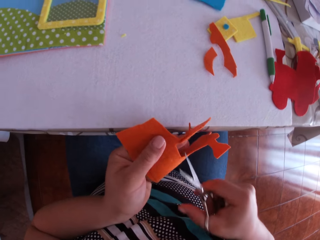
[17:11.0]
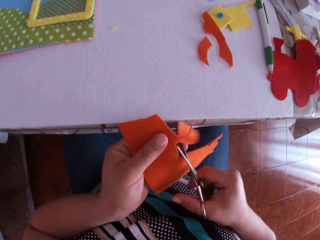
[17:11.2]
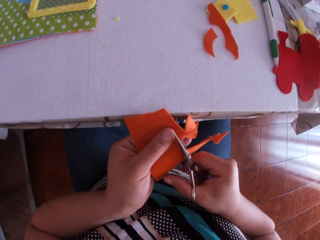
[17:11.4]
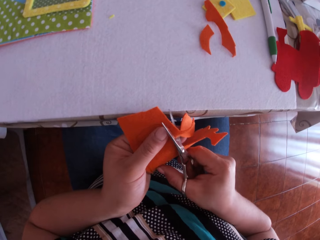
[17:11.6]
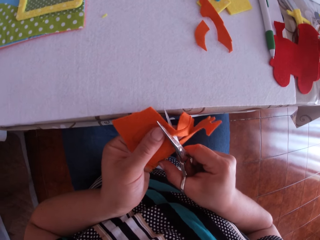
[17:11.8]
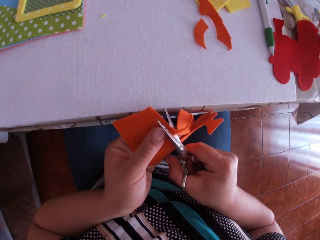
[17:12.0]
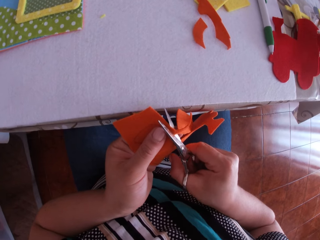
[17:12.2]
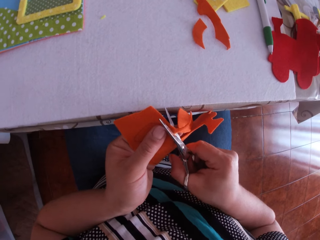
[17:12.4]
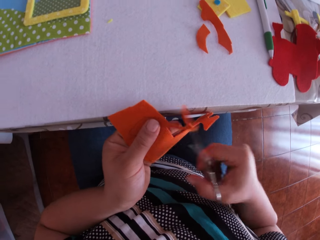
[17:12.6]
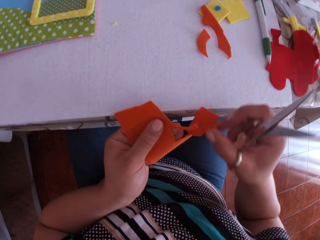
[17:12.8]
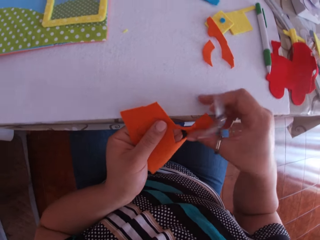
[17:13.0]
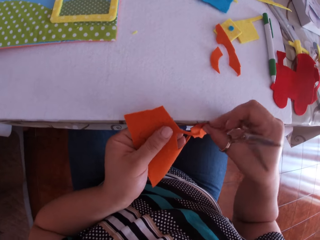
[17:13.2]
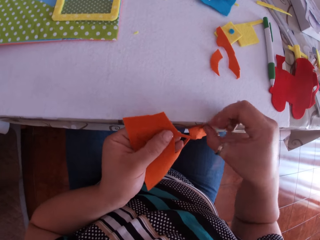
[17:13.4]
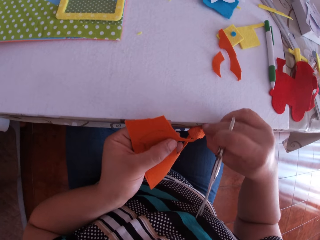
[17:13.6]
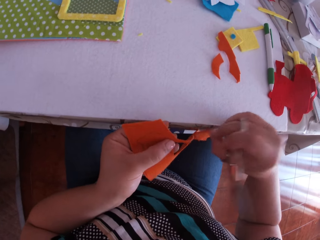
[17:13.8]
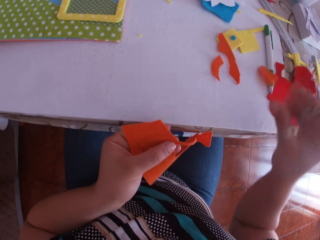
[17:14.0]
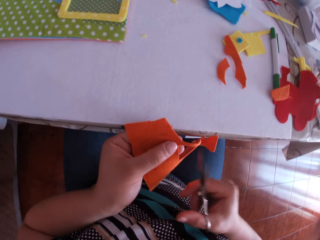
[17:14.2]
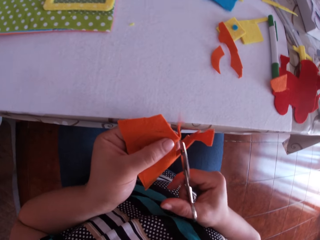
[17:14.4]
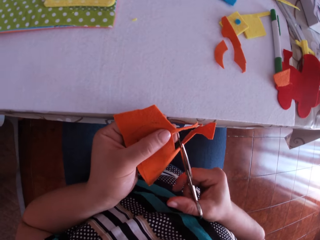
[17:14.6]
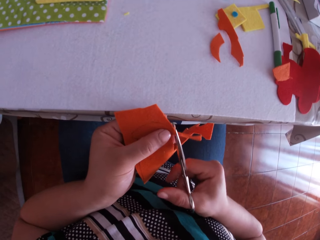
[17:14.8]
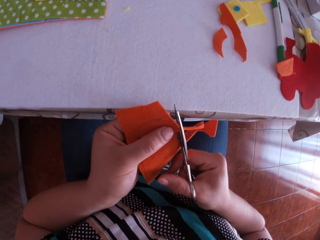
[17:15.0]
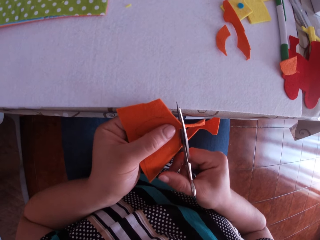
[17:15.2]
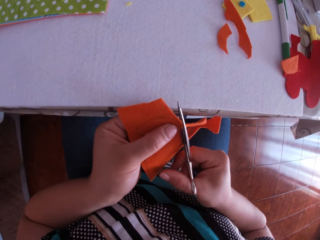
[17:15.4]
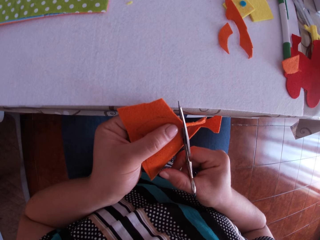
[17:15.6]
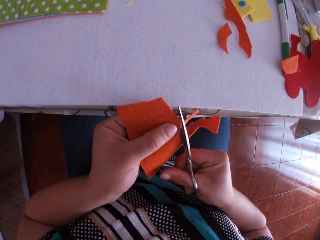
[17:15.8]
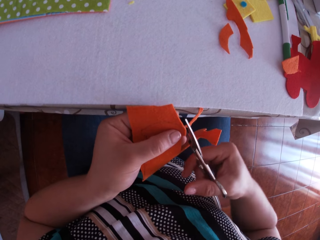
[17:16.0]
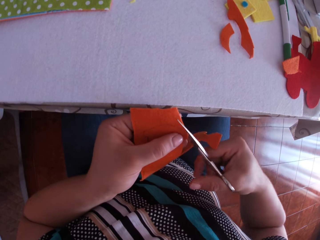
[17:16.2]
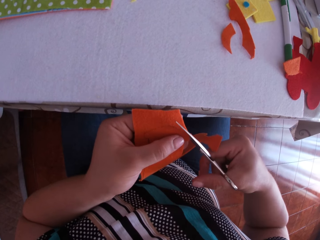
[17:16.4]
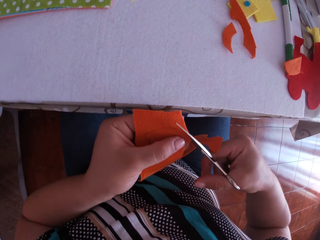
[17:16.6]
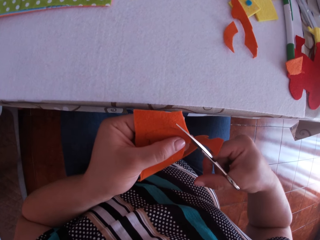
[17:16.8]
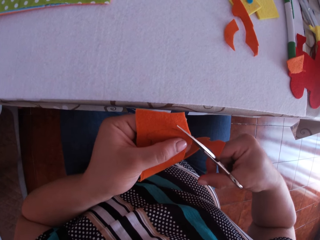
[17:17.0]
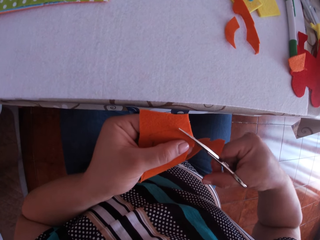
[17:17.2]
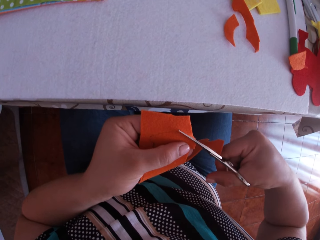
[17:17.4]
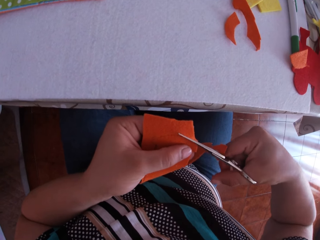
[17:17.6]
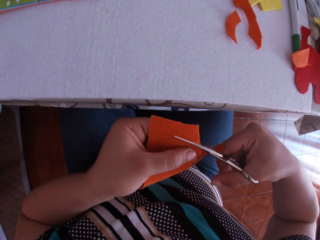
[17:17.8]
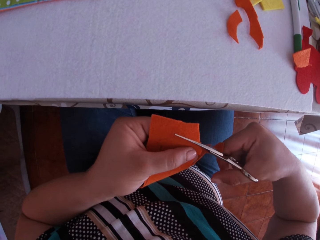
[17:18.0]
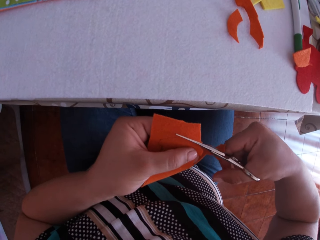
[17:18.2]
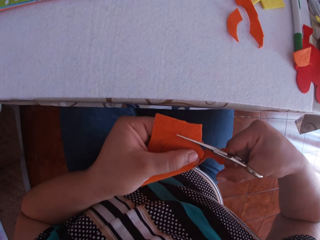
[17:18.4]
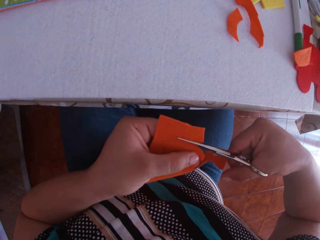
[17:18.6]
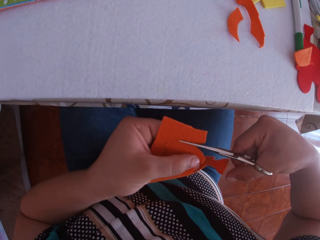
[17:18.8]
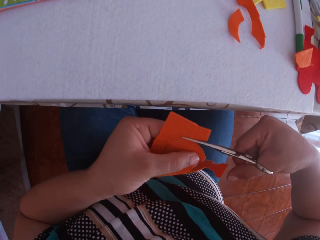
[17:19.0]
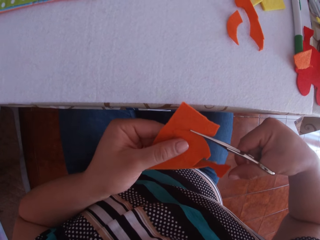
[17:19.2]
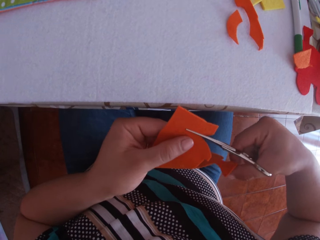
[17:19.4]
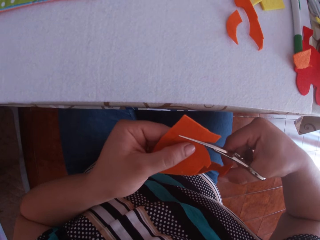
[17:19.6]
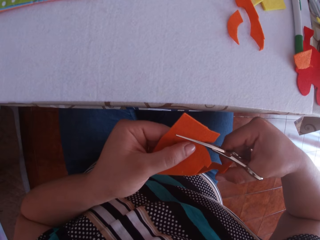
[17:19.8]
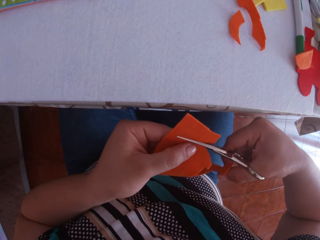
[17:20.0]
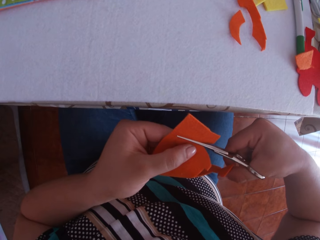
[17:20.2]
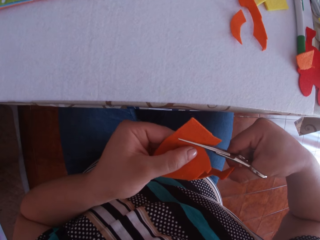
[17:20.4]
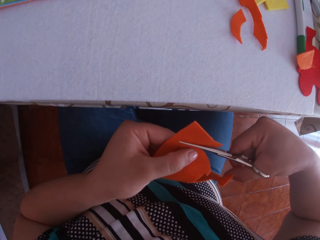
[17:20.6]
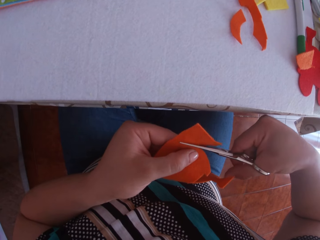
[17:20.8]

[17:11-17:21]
The camera wearer cuts the felt material using a pair of scissors. They swing their hand. They pull the felt material with the right hand. They drop the felt material. They cut the felt material using the pair of scissors.

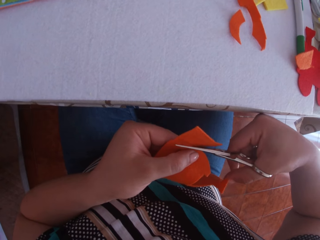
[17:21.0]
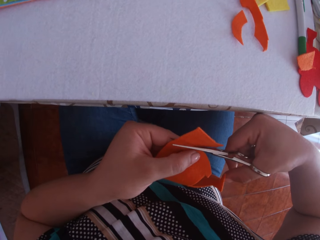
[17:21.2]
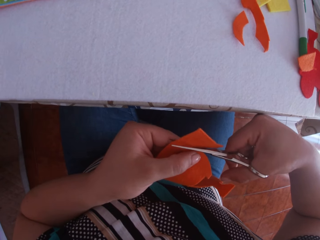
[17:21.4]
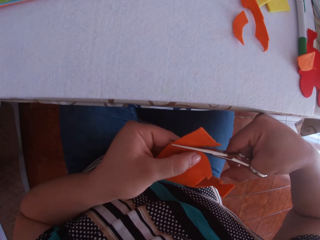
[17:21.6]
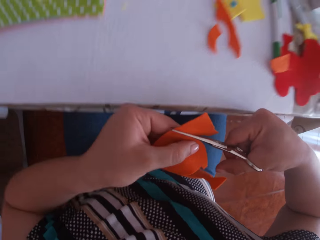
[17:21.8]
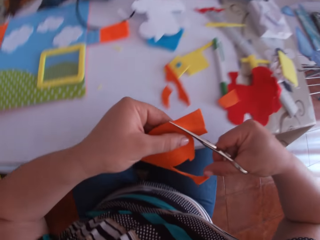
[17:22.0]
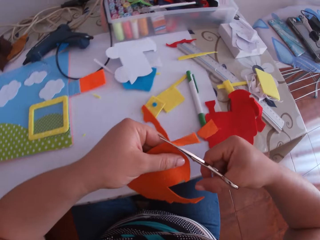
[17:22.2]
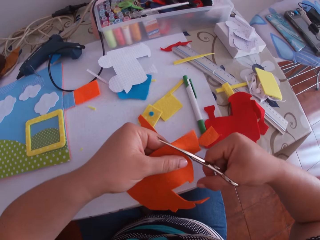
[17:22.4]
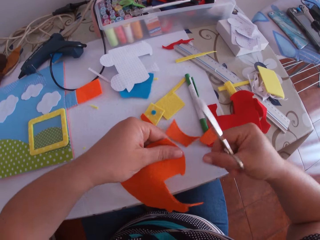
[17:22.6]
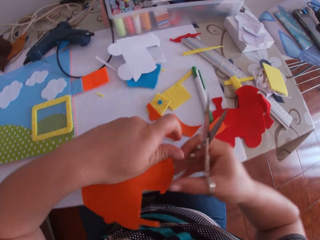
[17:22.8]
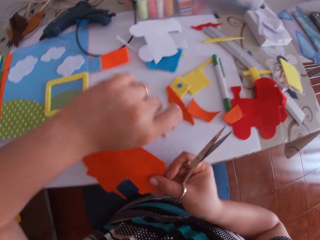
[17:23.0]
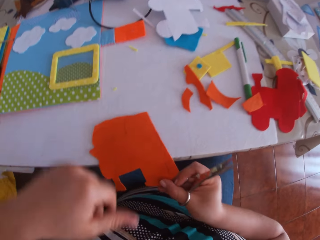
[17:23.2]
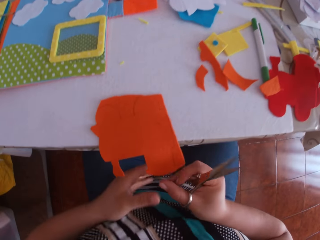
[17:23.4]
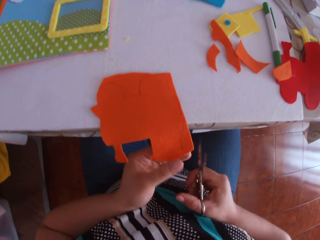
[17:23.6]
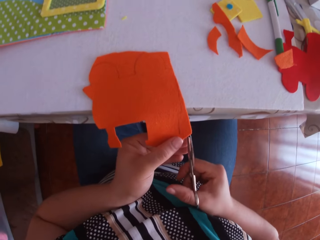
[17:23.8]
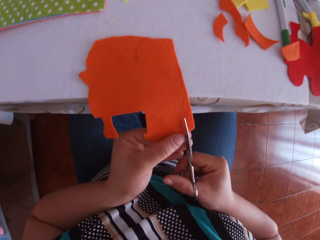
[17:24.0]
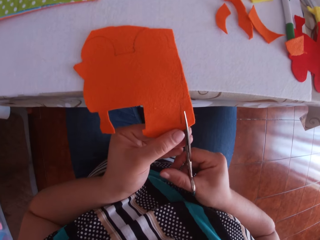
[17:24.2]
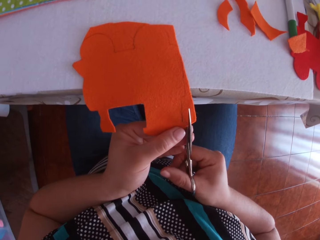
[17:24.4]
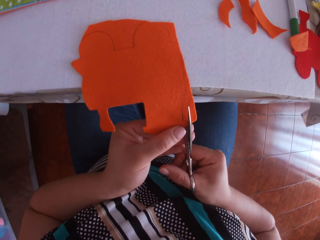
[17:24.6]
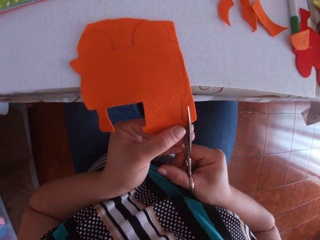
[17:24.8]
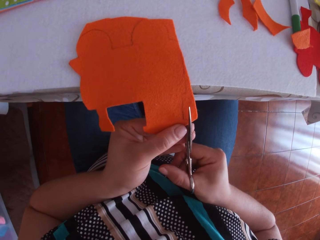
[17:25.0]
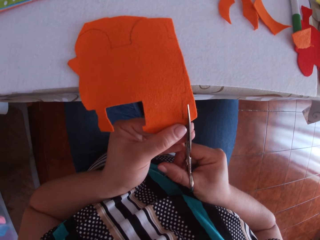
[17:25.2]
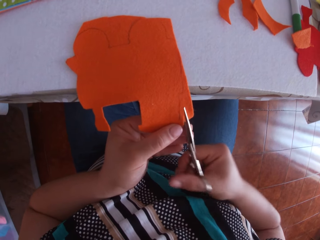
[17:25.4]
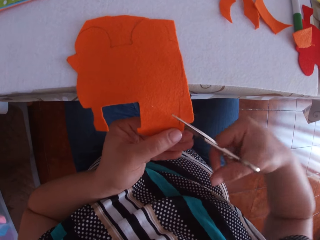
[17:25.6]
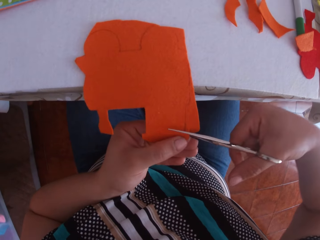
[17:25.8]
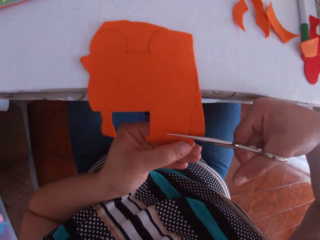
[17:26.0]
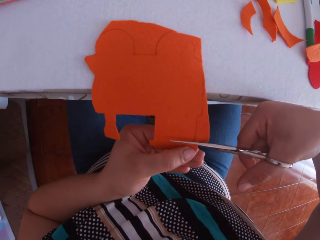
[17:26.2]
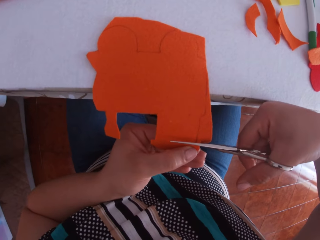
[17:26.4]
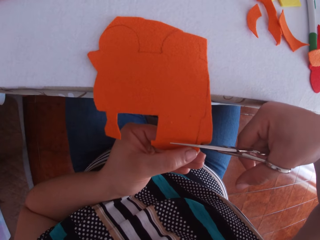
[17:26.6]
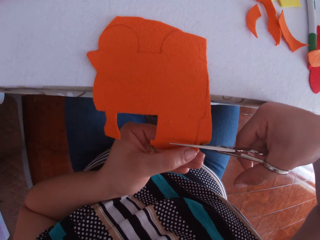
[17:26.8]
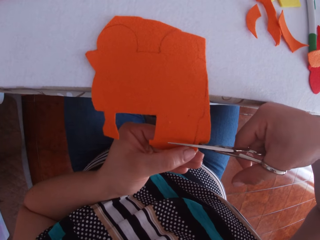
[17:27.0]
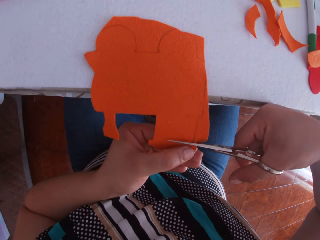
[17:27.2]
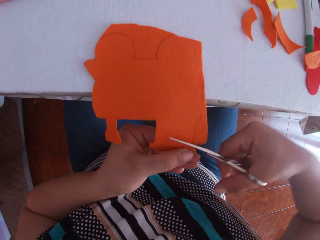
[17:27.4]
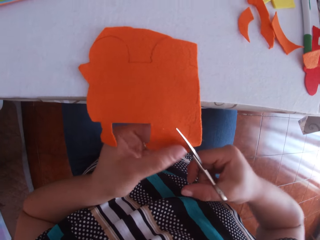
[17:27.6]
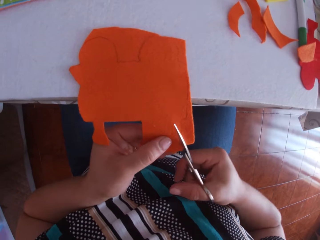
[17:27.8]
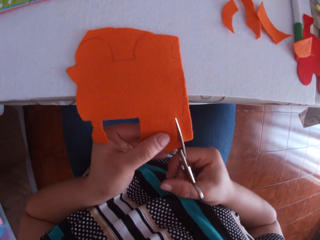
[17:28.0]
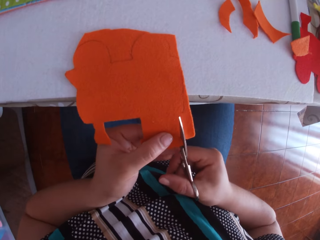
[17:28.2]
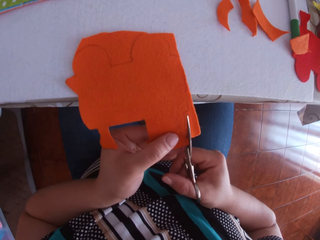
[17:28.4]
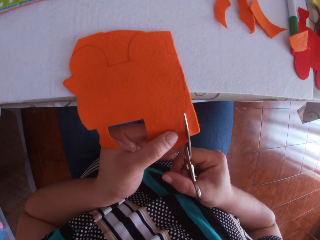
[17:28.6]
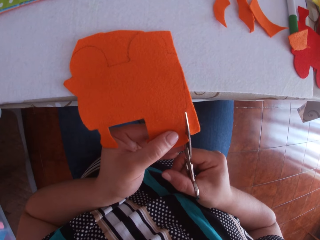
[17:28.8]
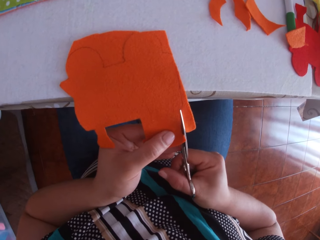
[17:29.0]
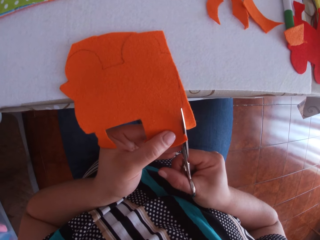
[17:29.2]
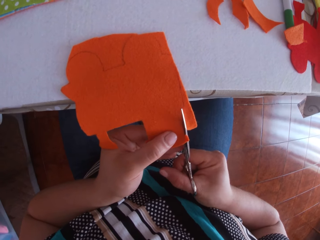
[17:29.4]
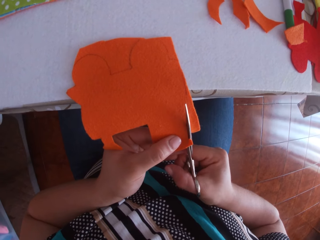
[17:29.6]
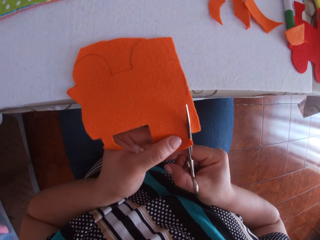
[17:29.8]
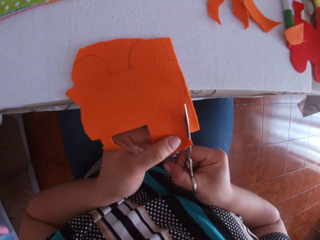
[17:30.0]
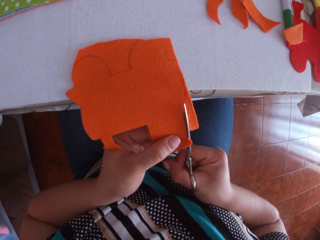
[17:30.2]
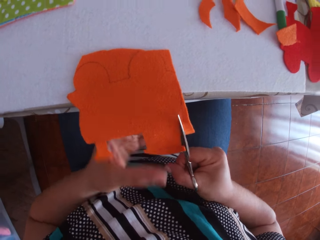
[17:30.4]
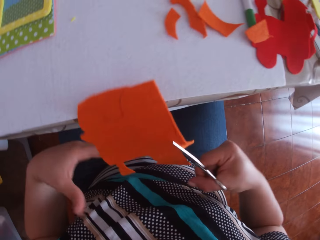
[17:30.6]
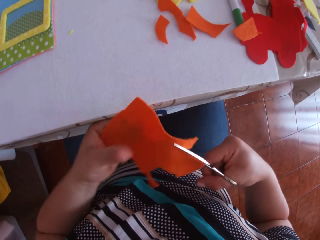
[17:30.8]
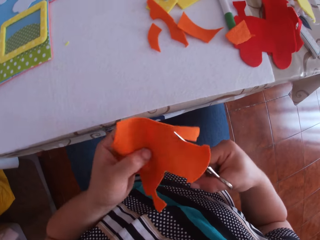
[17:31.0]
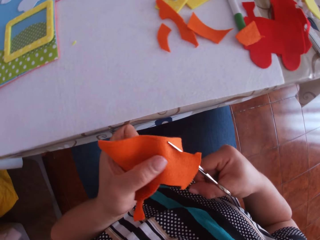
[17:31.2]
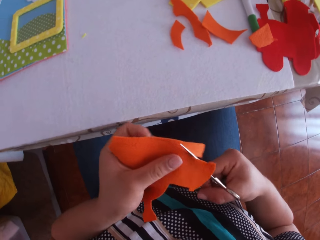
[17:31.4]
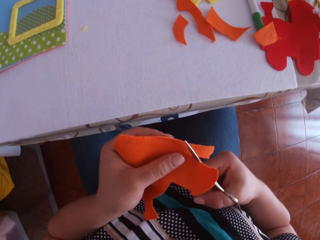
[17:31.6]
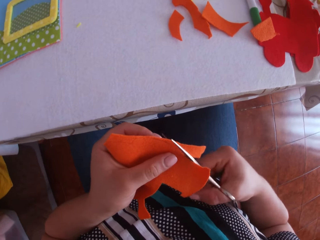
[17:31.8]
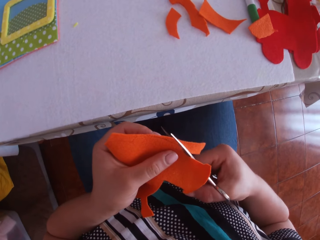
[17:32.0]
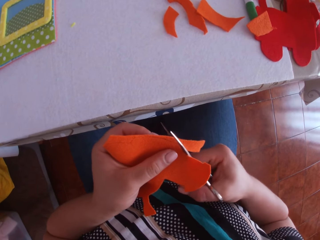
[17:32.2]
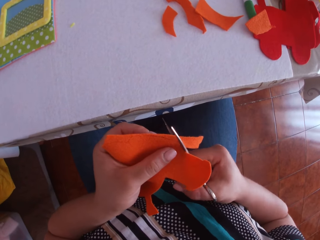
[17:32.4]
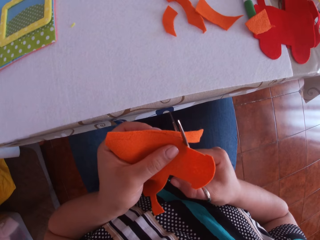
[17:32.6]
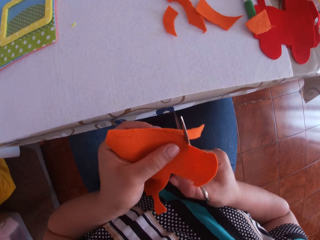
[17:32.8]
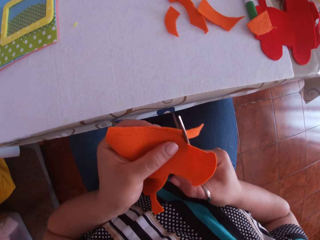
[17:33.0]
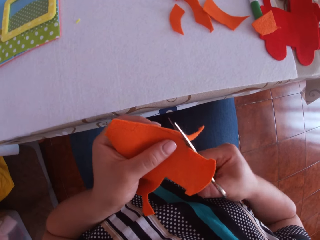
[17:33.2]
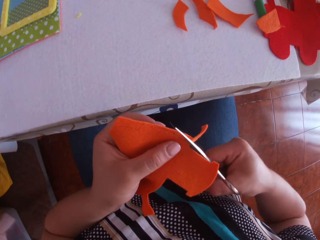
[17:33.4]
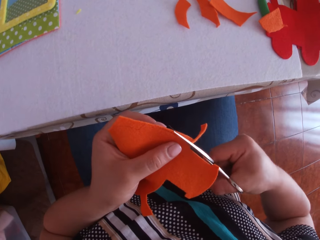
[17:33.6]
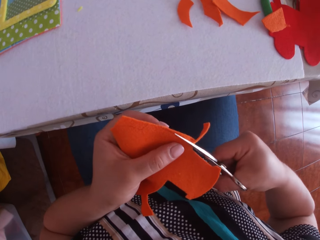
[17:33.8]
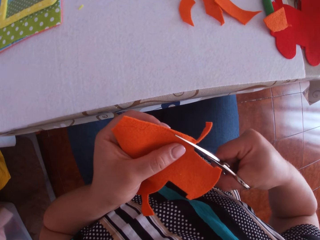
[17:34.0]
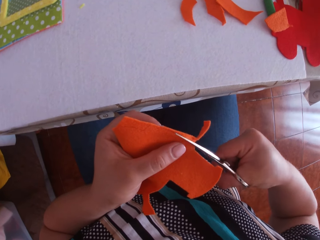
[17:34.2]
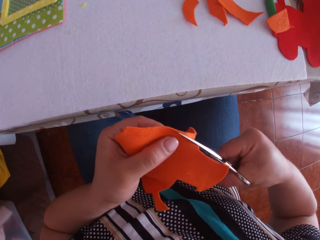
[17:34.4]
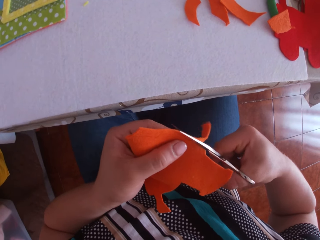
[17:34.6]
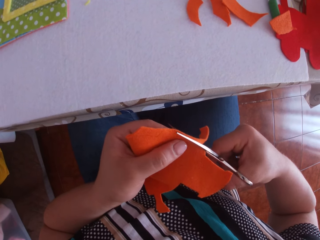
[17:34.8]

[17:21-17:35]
The camera wearer swings their hand. They hold the felt material. They swing their hand. They hold the felt material. They cut the felt material using a pair of scissors. They swing their hand. They hold the felt material. They cut the felt material using the pair of scissors.
